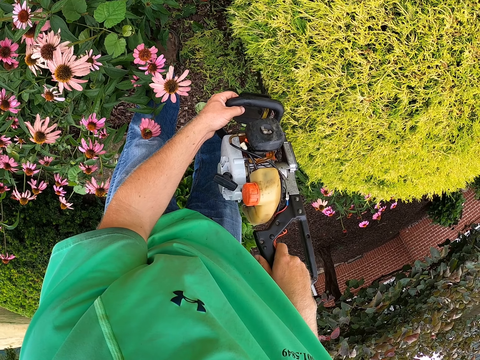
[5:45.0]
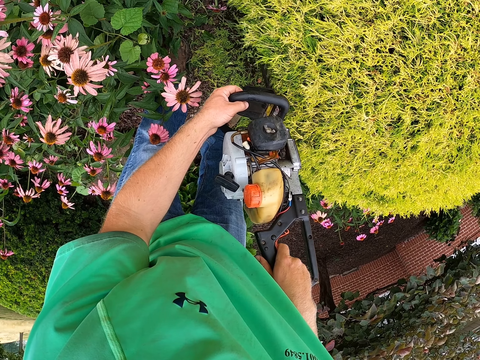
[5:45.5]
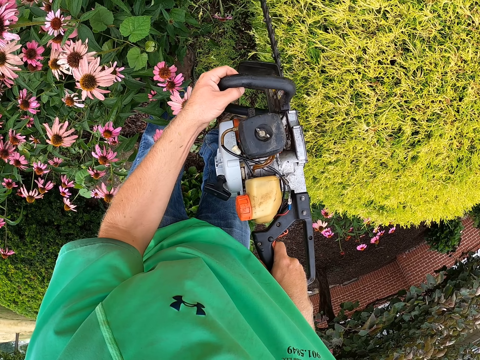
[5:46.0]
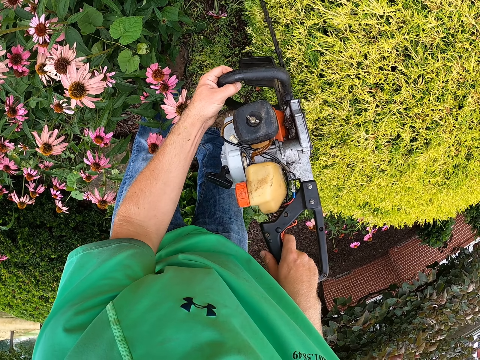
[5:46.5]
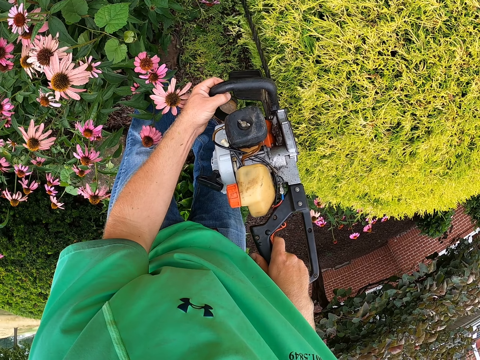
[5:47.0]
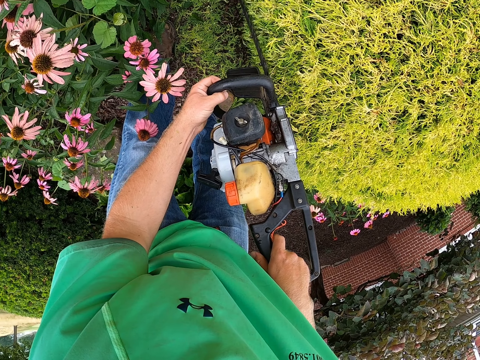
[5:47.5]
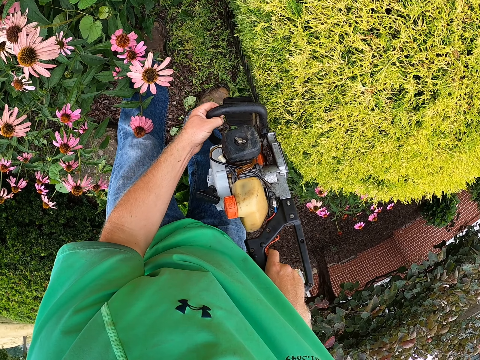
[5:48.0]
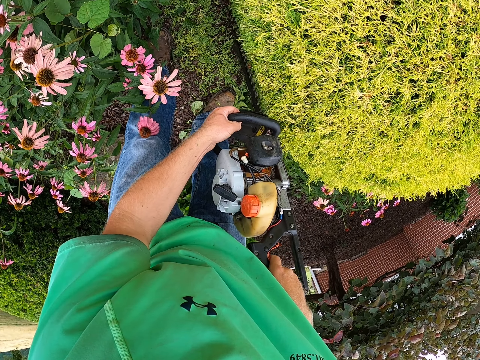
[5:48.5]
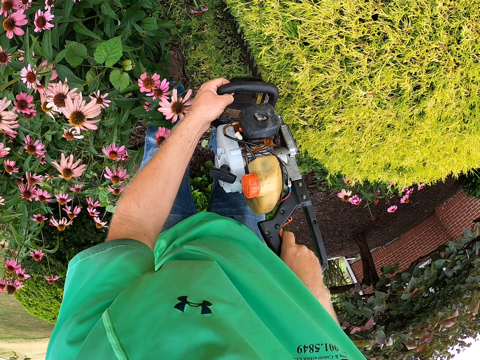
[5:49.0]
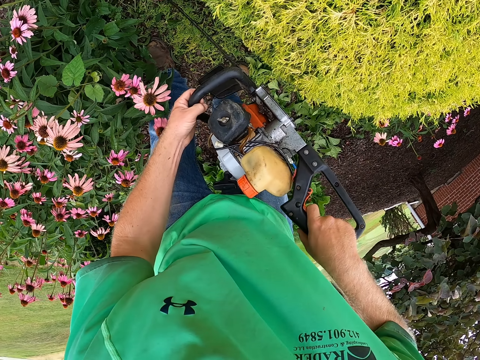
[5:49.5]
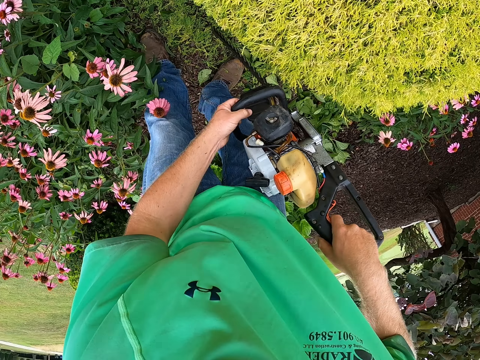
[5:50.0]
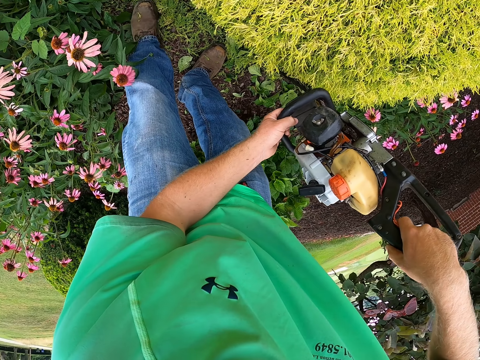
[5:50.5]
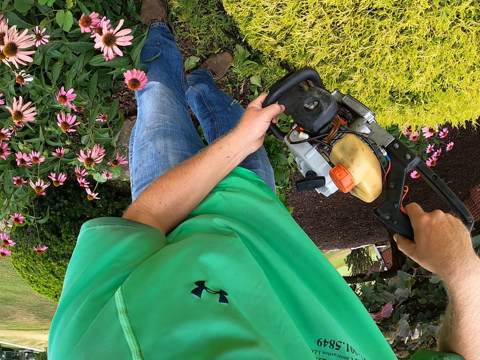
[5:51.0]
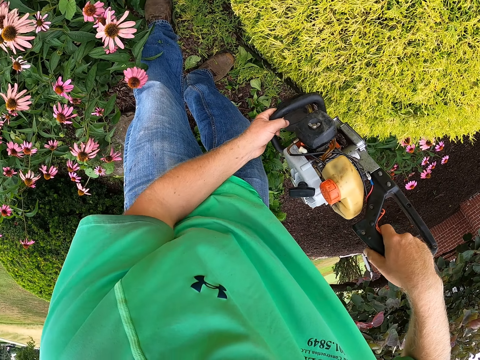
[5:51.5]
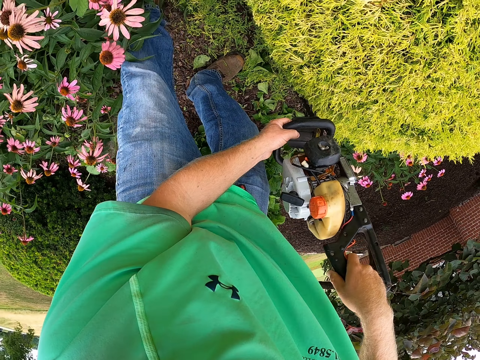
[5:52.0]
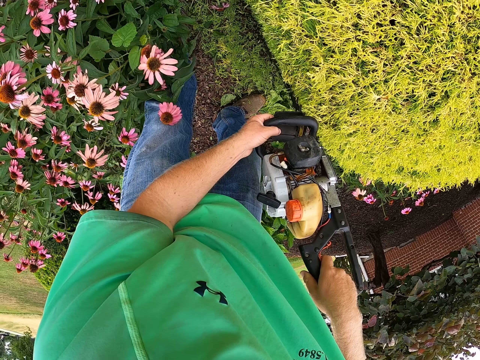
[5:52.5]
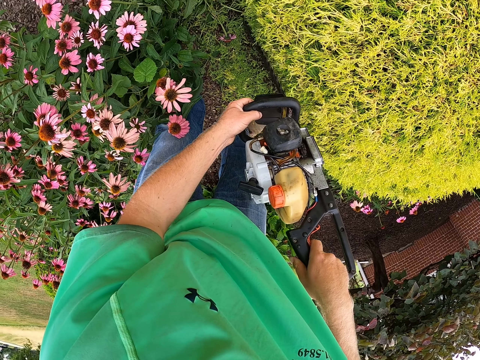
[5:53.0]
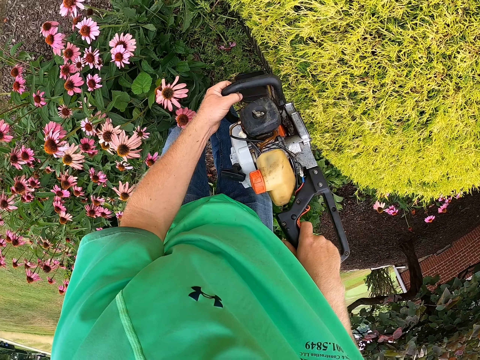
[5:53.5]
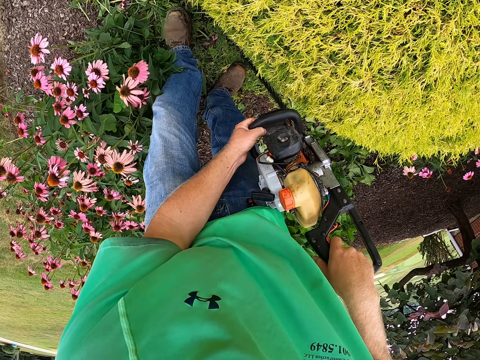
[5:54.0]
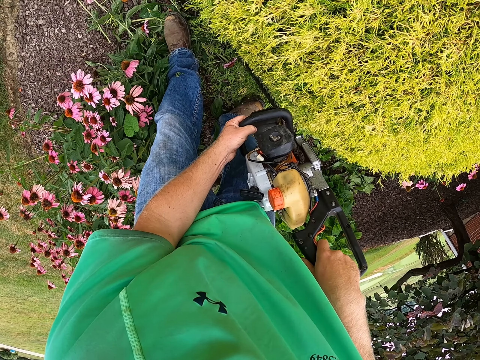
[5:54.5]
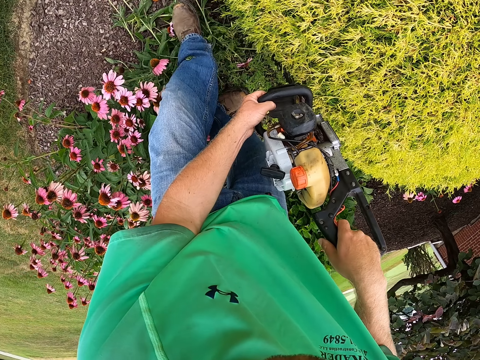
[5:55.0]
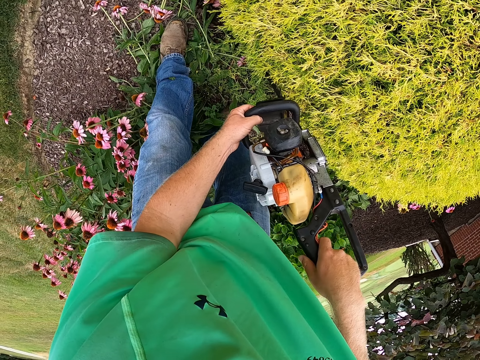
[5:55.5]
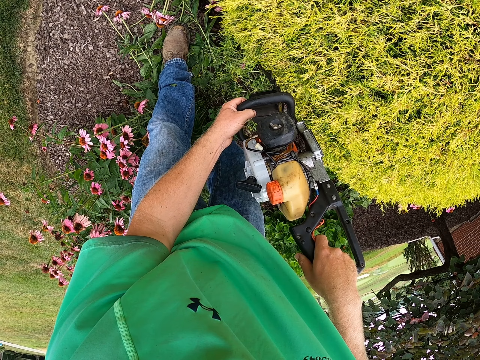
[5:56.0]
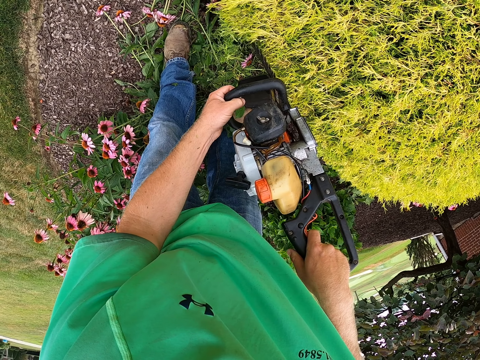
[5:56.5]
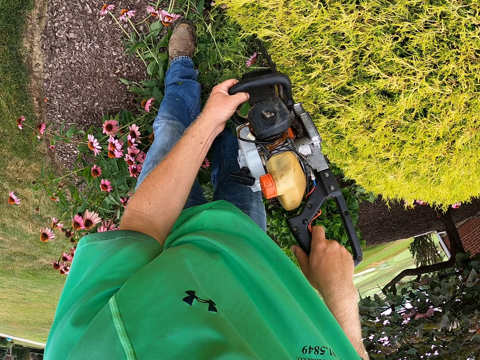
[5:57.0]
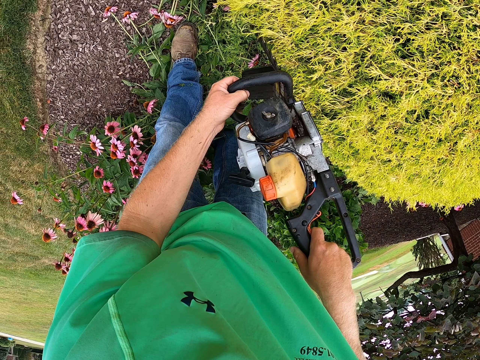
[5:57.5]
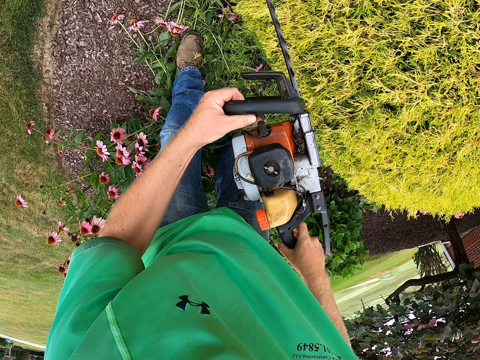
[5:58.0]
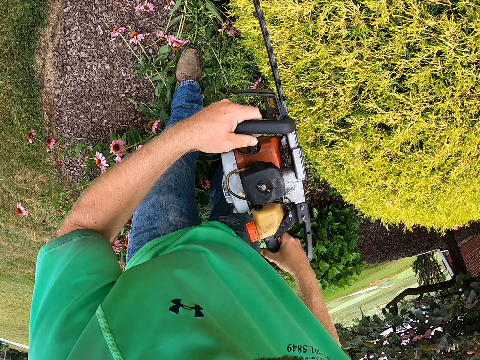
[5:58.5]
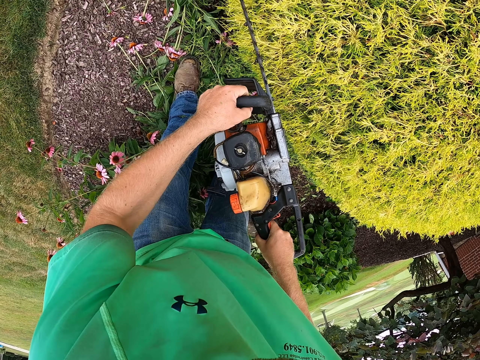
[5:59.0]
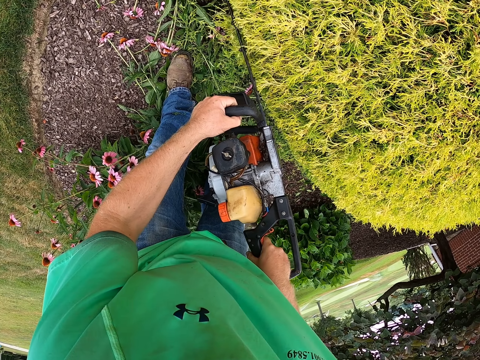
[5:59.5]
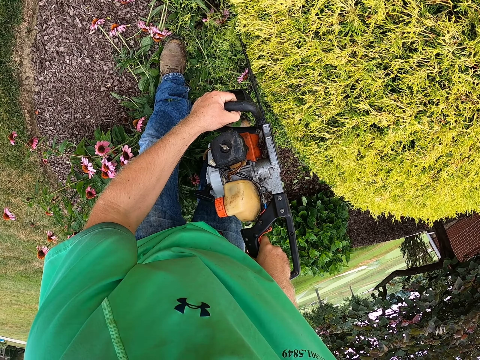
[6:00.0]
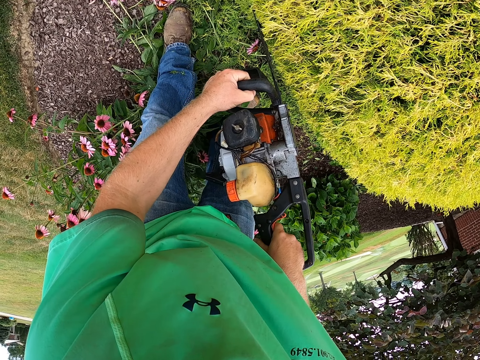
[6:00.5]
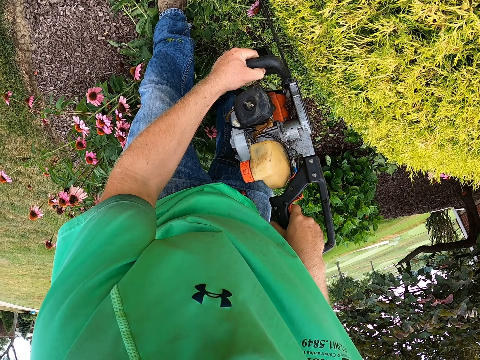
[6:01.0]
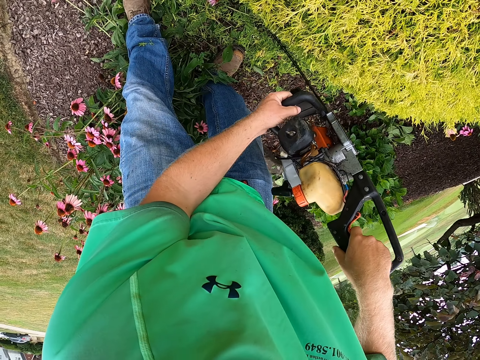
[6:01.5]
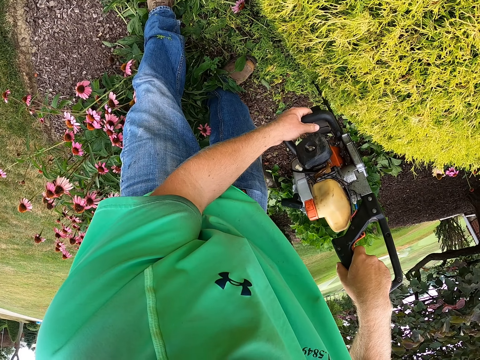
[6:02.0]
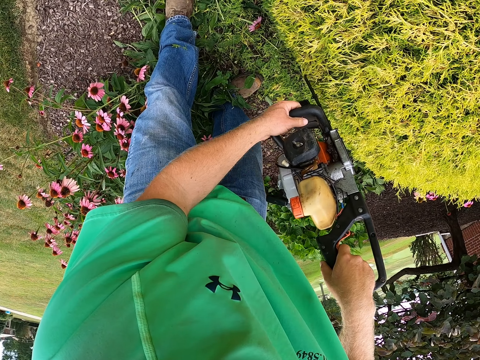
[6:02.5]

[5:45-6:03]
The camera wearer moves. They trim plant leaves. They swing a hedge trimmer. They trim the plant leaves.

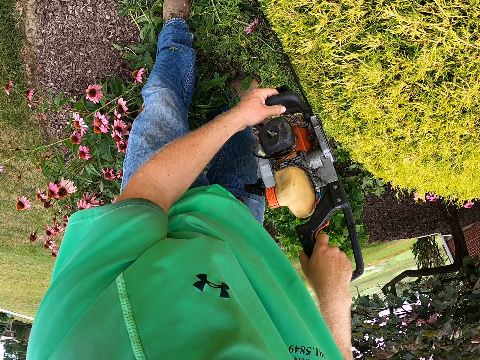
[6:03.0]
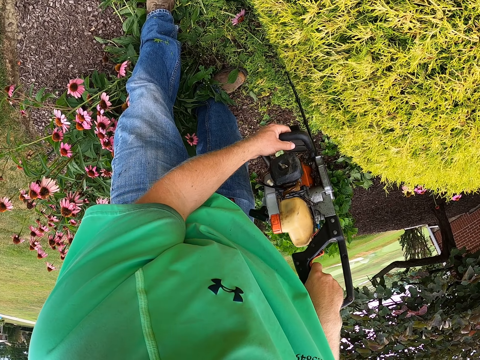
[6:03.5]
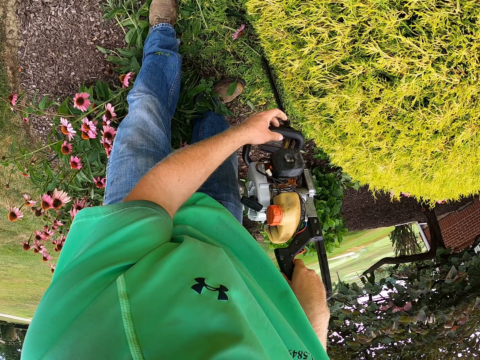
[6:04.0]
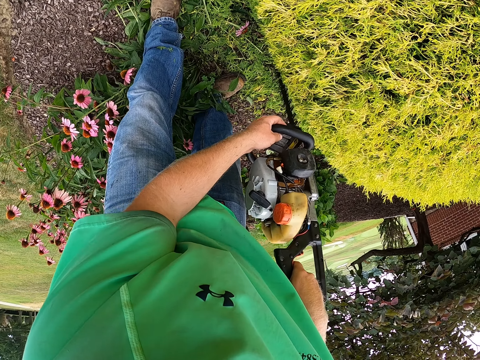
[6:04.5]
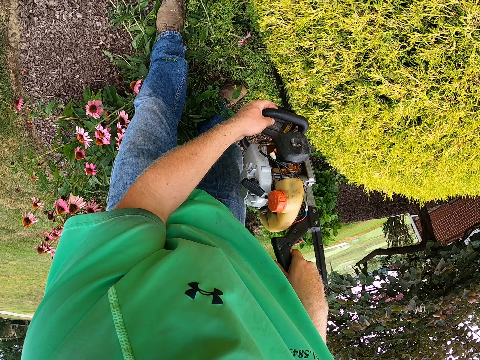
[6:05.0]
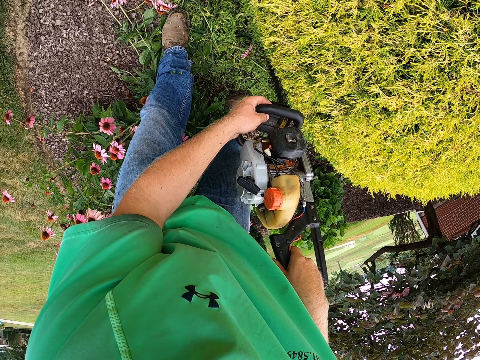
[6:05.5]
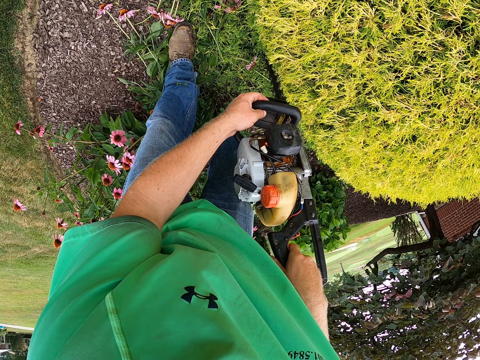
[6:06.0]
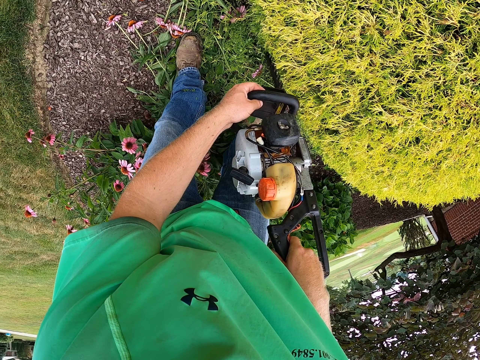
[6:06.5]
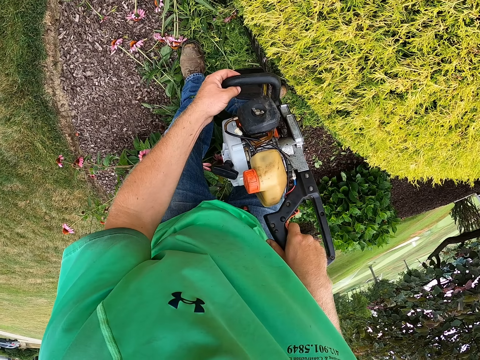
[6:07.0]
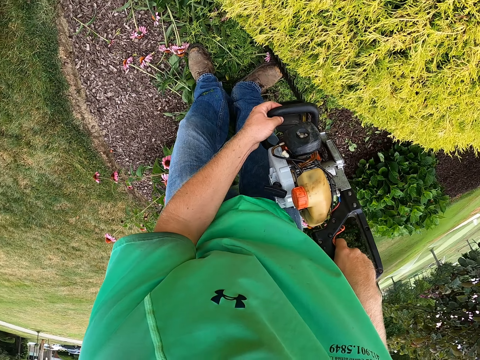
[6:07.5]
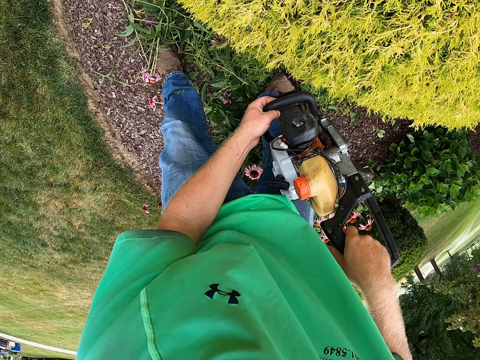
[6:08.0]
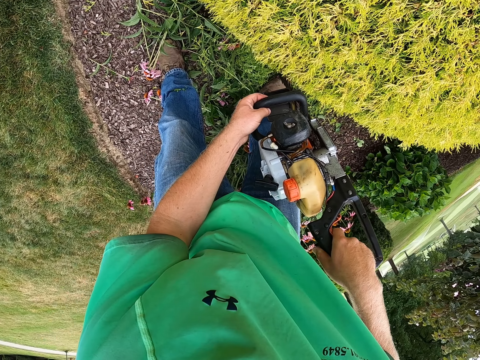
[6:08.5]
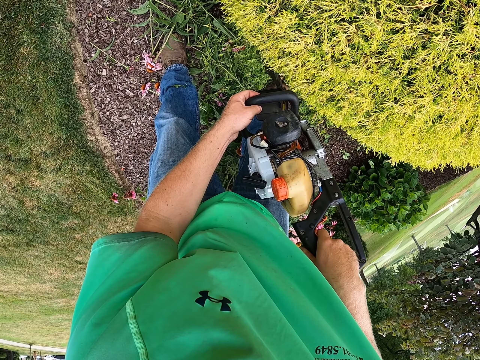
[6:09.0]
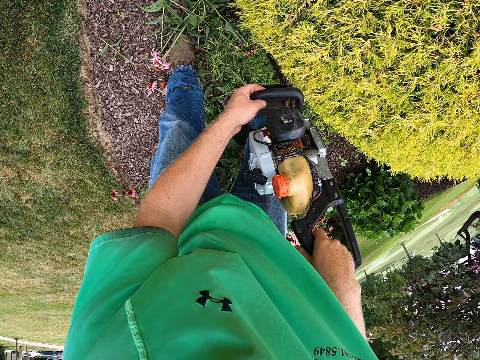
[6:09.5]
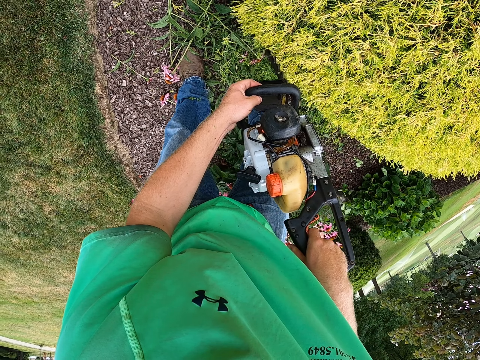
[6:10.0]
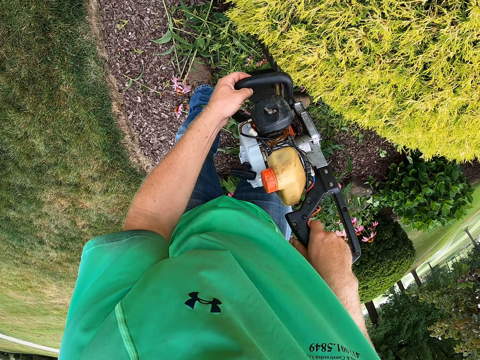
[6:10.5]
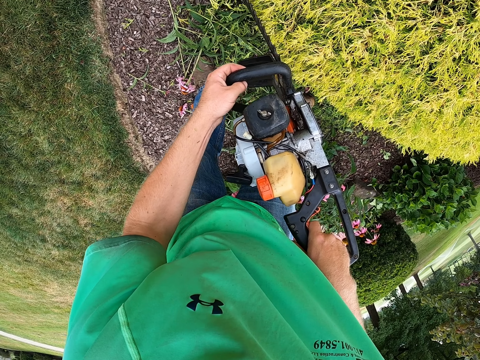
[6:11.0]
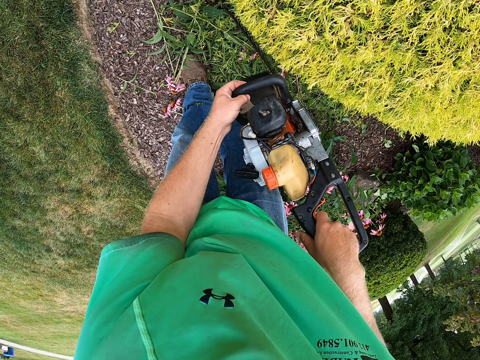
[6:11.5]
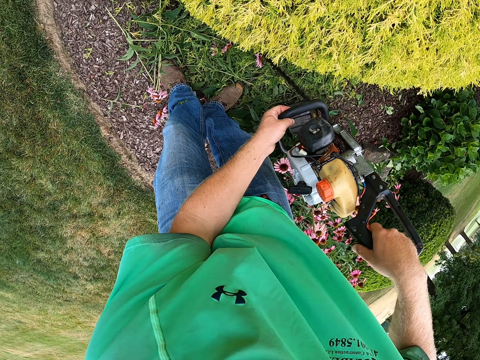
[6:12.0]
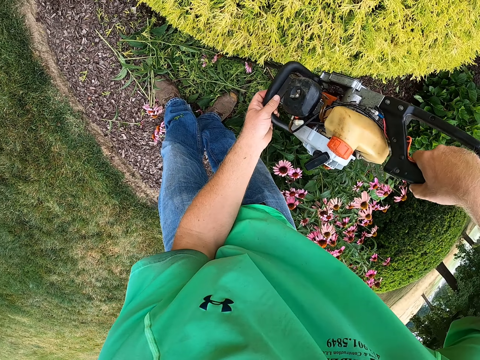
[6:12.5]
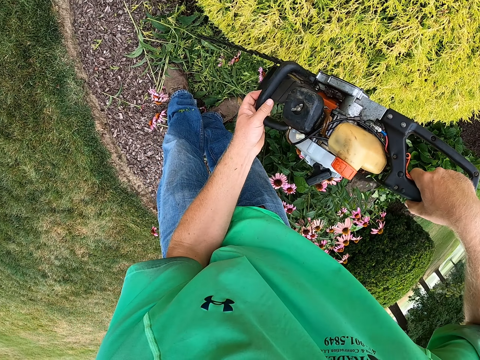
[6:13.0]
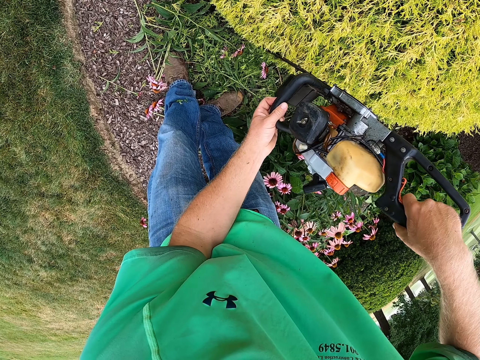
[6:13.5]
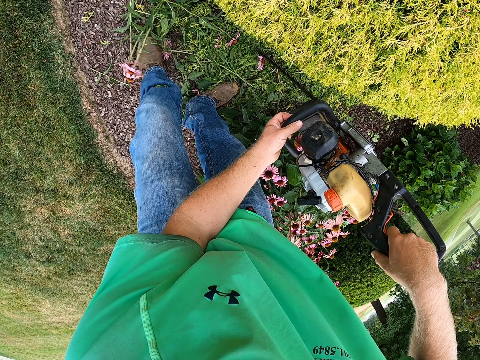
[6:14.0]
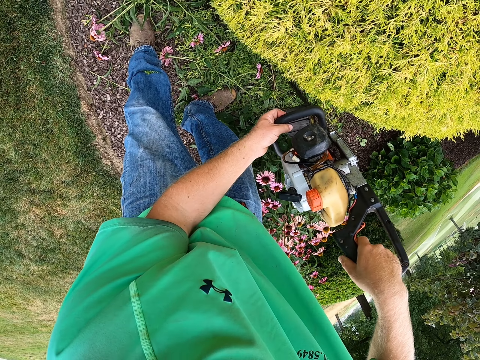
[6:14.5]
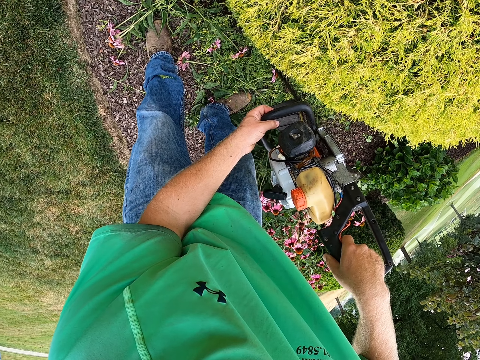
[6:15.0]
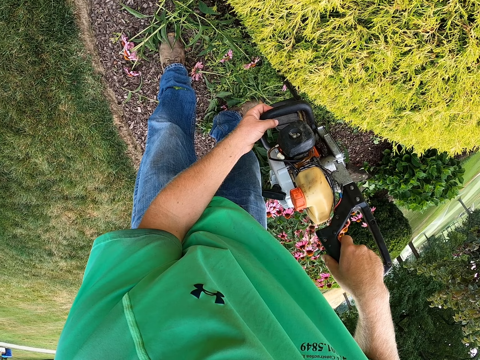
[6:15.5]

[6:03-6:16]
The camera wearer moves a hand on the handle. They trim plant leaves. They move. They trim the plant leaves.
